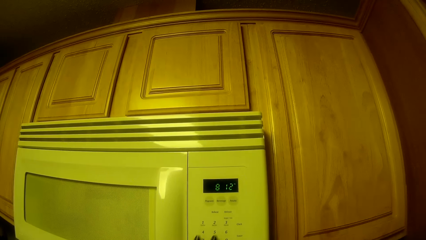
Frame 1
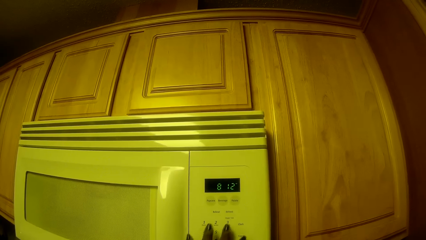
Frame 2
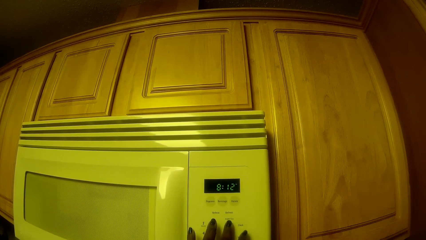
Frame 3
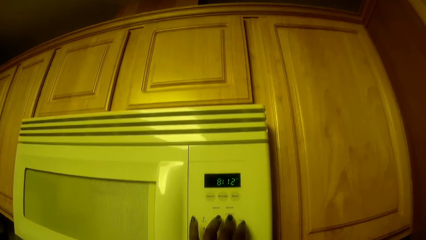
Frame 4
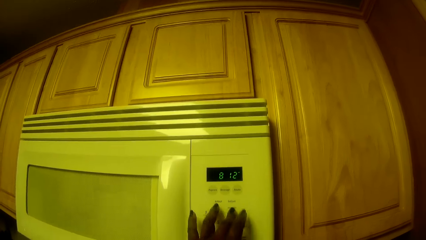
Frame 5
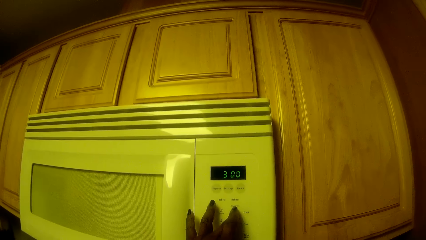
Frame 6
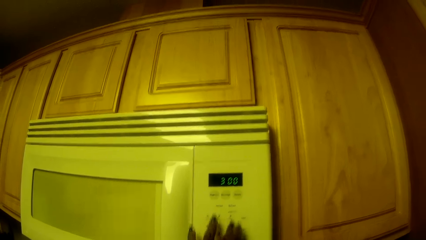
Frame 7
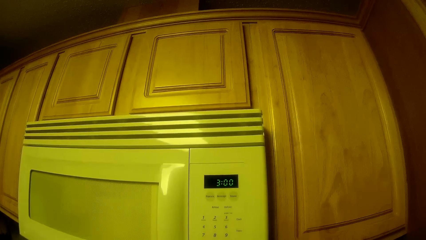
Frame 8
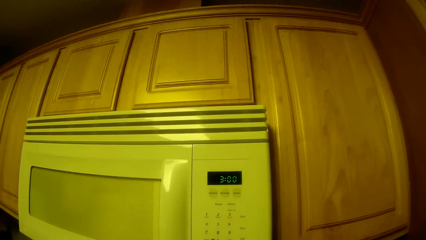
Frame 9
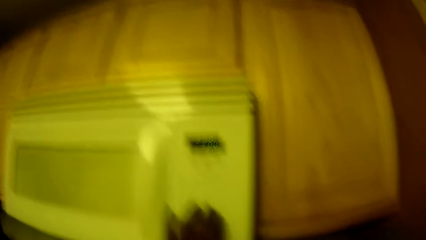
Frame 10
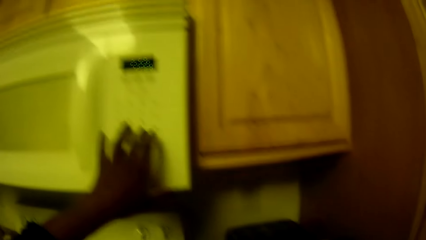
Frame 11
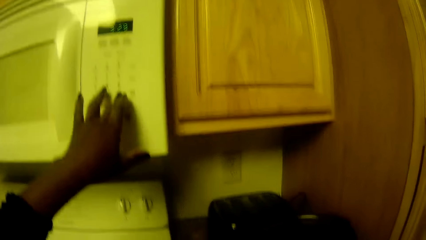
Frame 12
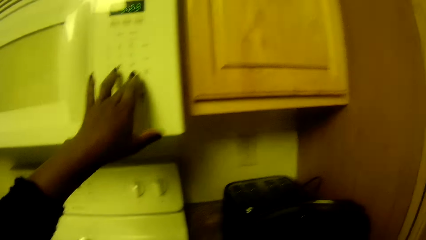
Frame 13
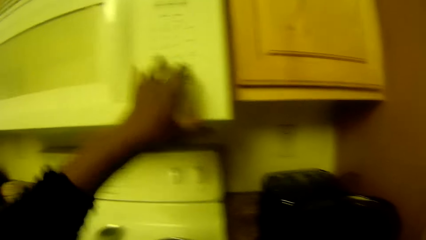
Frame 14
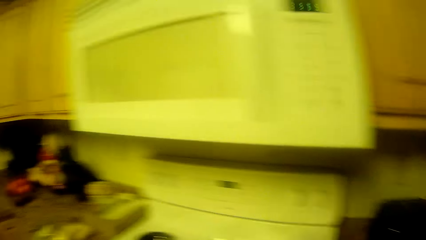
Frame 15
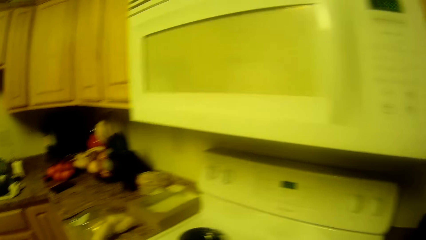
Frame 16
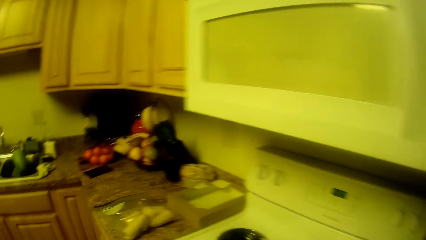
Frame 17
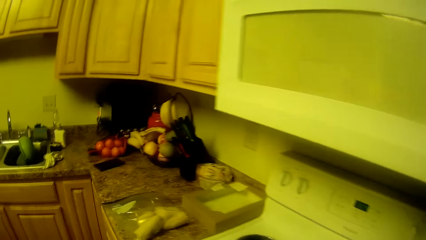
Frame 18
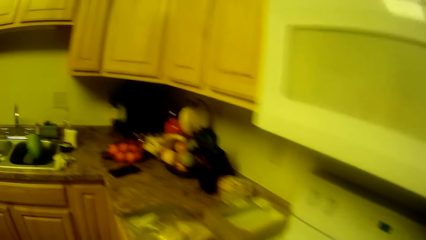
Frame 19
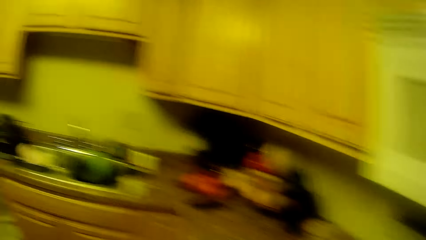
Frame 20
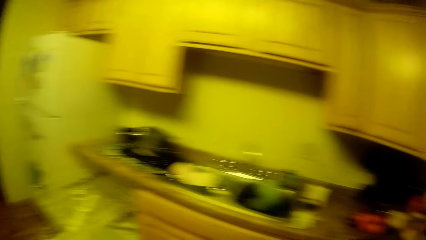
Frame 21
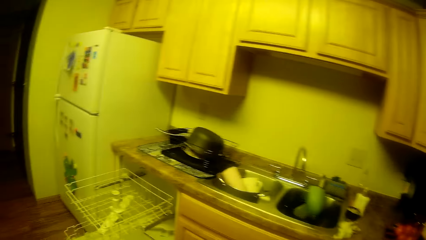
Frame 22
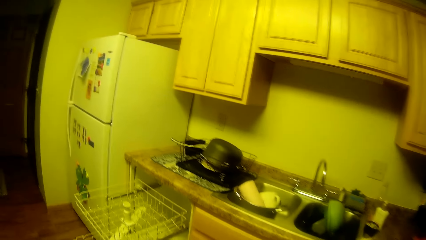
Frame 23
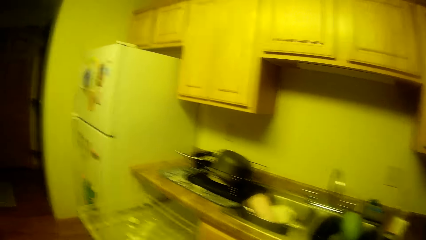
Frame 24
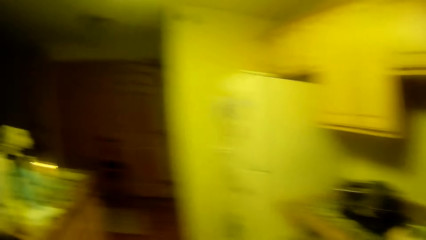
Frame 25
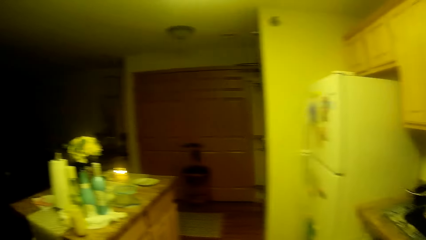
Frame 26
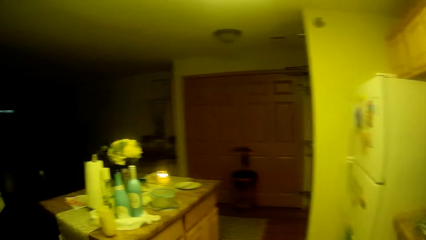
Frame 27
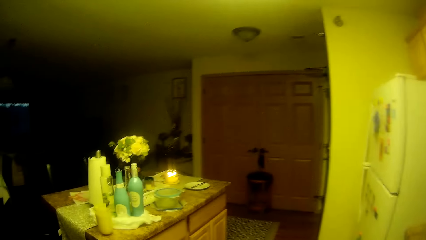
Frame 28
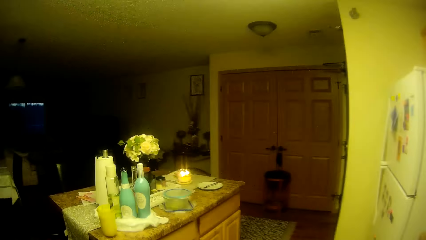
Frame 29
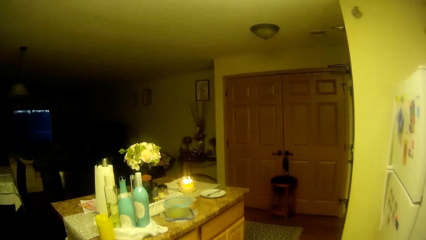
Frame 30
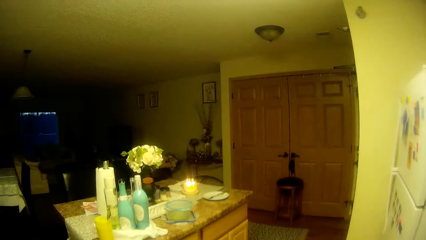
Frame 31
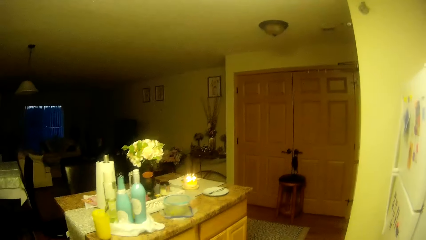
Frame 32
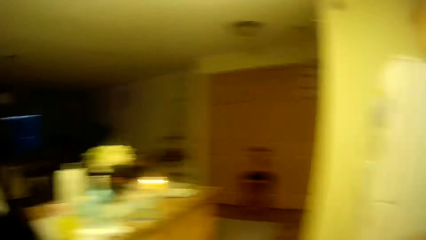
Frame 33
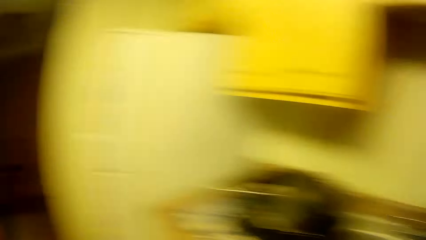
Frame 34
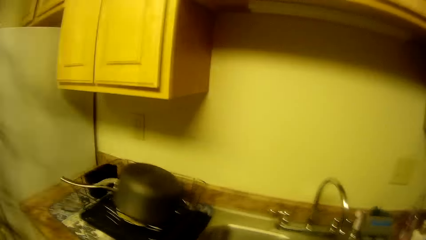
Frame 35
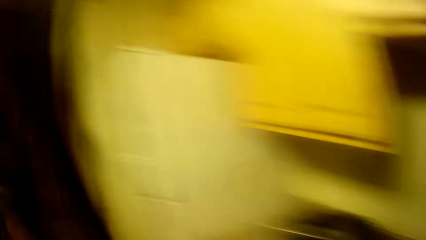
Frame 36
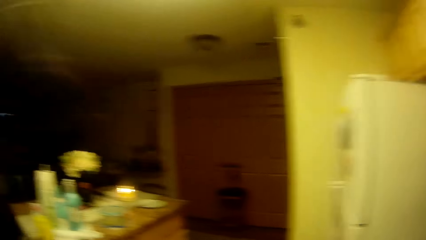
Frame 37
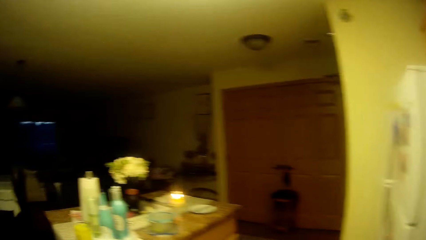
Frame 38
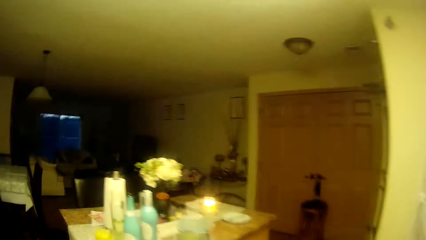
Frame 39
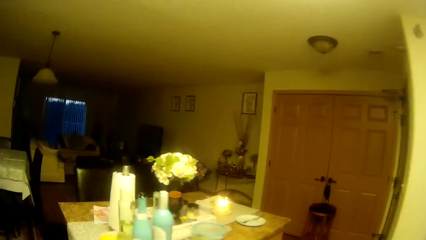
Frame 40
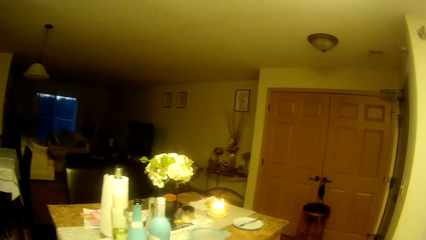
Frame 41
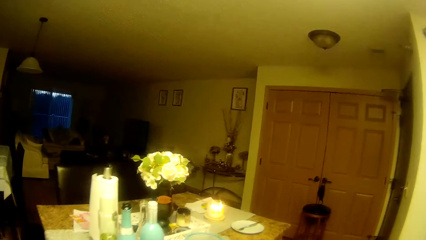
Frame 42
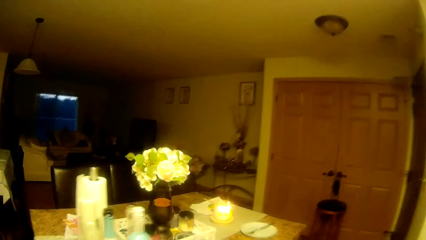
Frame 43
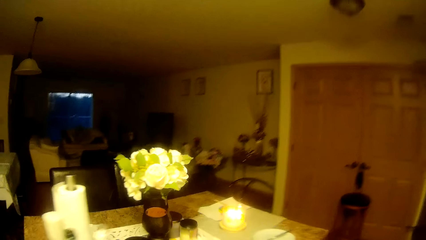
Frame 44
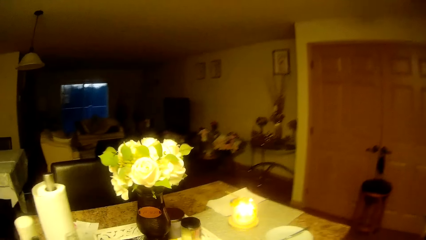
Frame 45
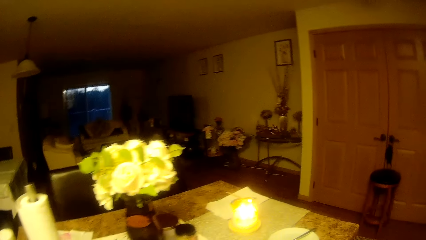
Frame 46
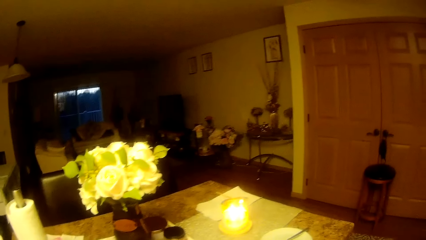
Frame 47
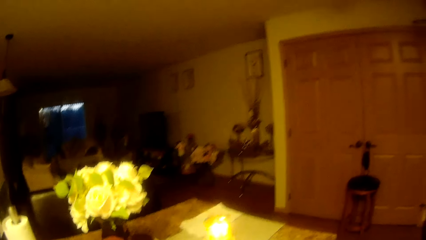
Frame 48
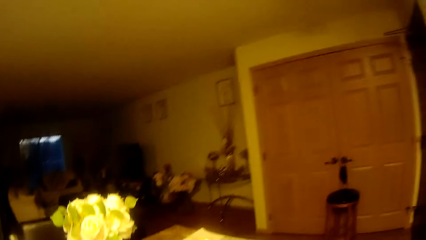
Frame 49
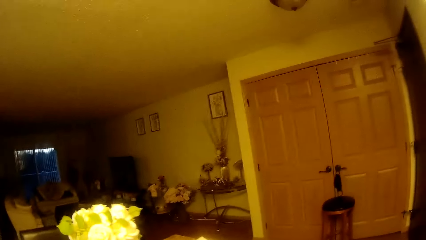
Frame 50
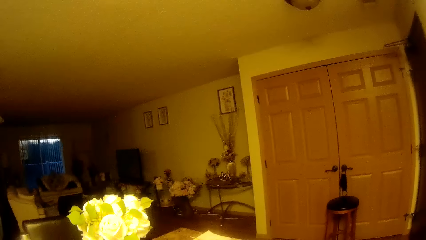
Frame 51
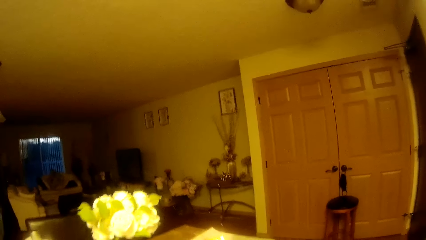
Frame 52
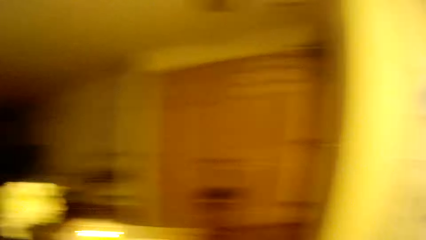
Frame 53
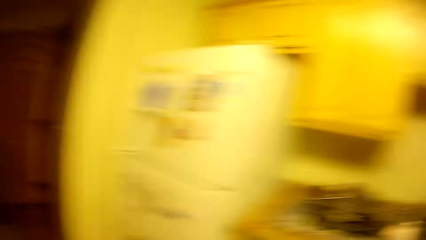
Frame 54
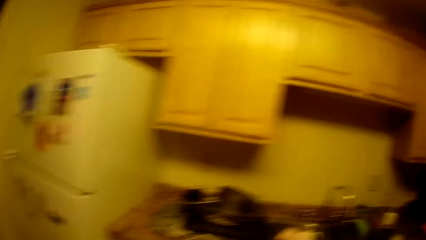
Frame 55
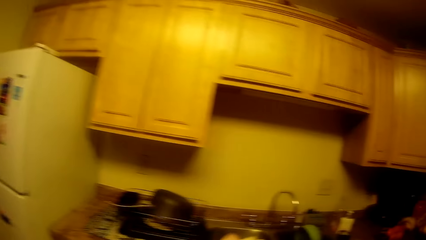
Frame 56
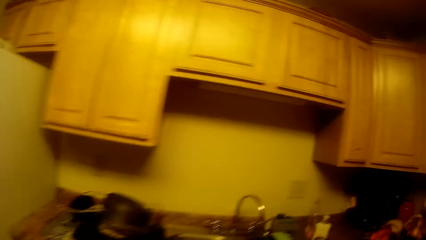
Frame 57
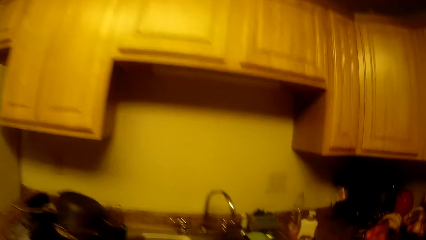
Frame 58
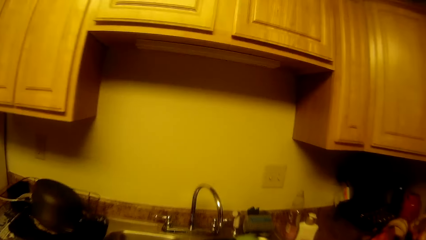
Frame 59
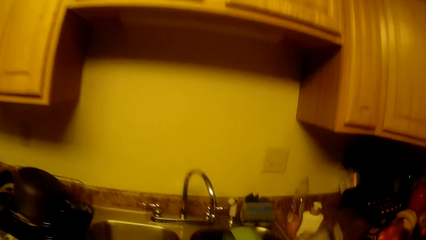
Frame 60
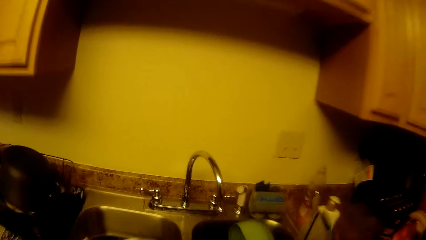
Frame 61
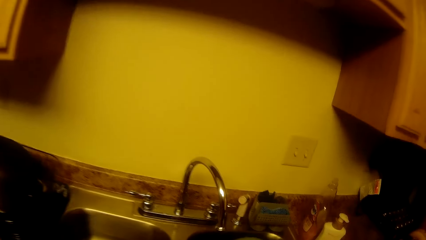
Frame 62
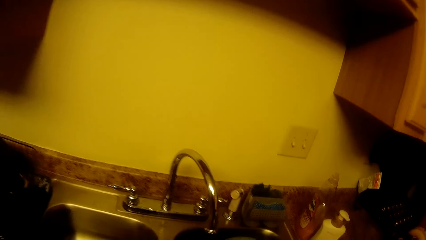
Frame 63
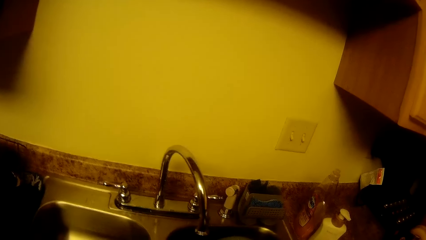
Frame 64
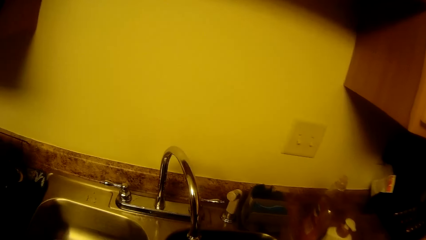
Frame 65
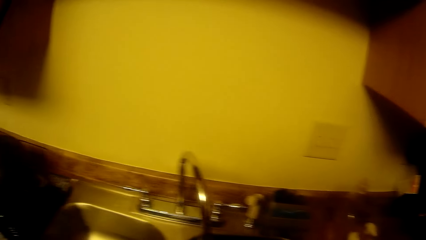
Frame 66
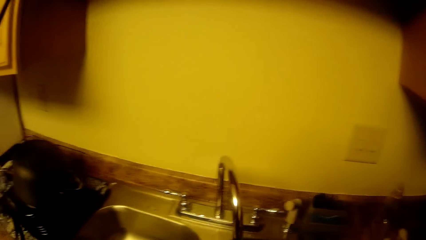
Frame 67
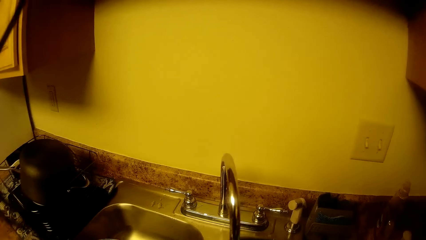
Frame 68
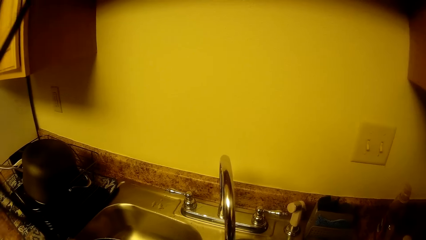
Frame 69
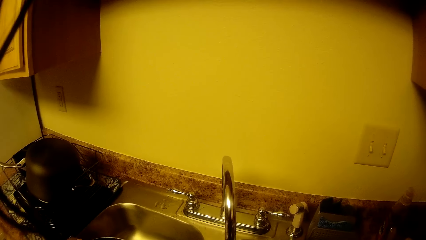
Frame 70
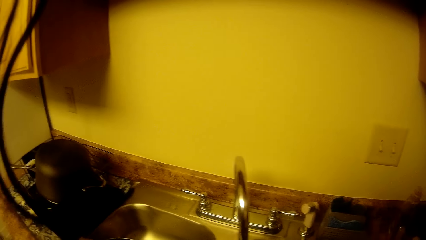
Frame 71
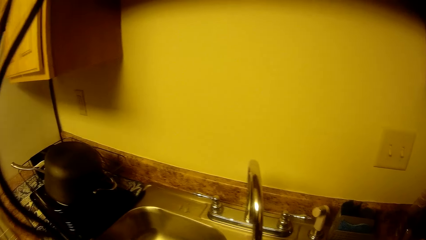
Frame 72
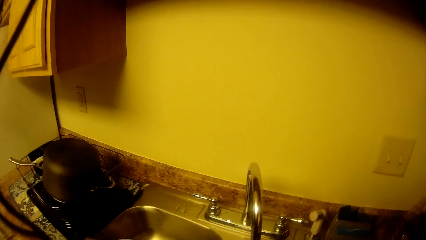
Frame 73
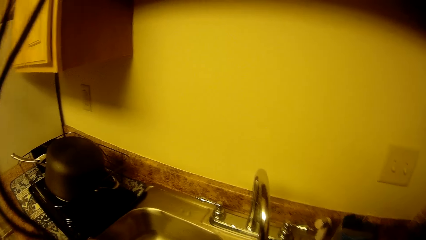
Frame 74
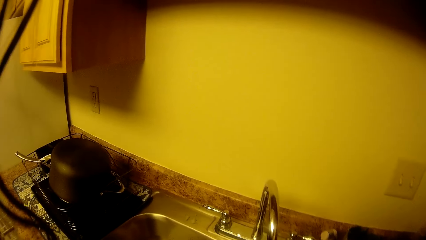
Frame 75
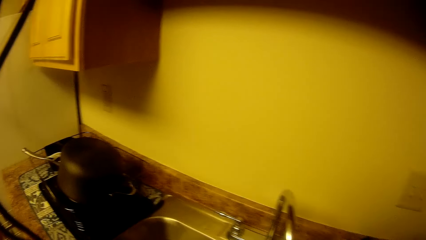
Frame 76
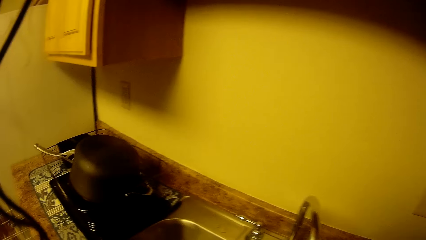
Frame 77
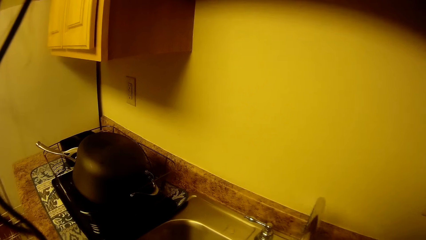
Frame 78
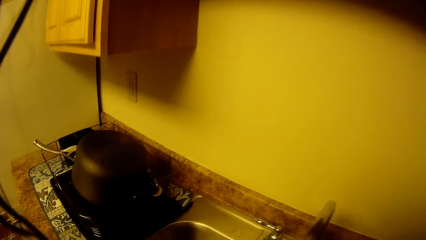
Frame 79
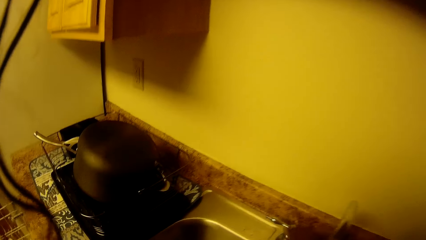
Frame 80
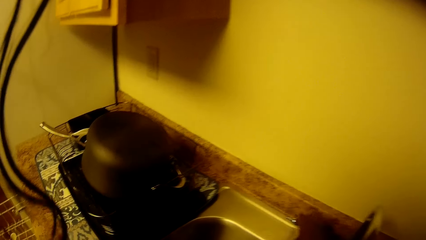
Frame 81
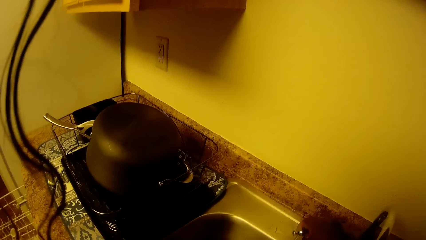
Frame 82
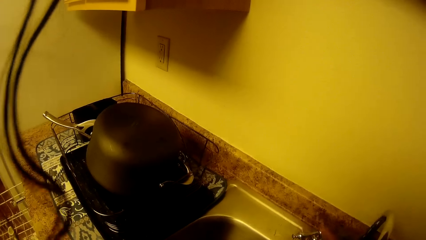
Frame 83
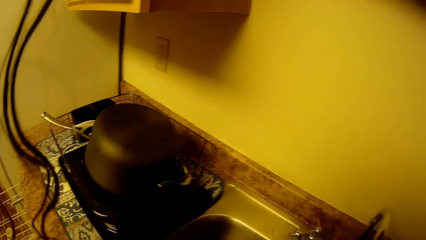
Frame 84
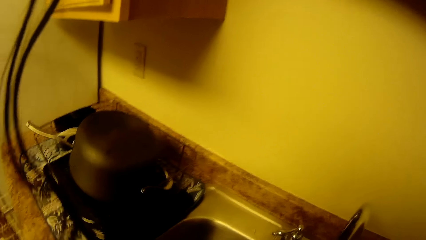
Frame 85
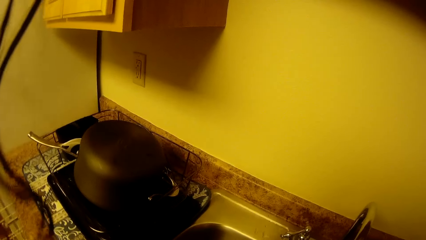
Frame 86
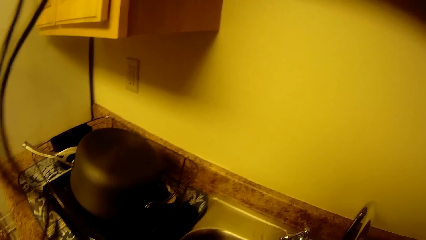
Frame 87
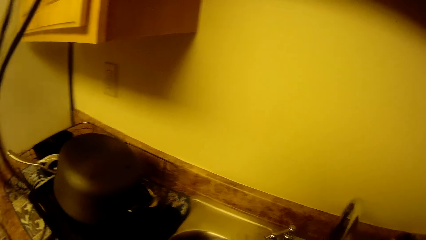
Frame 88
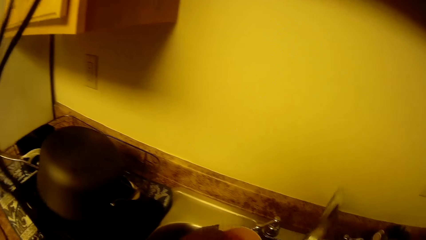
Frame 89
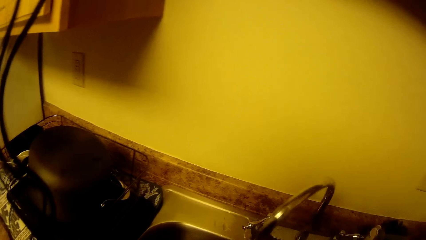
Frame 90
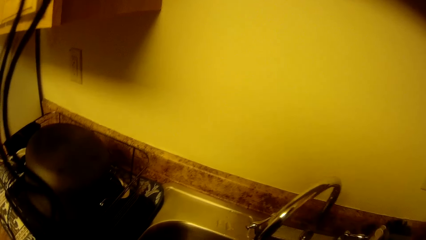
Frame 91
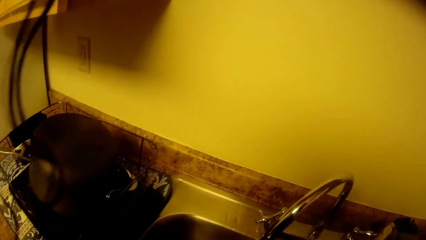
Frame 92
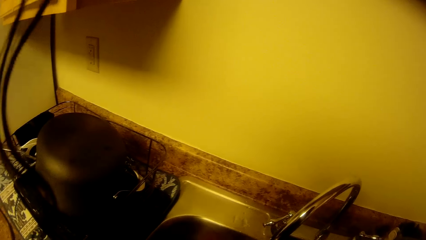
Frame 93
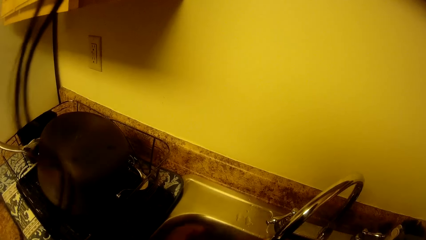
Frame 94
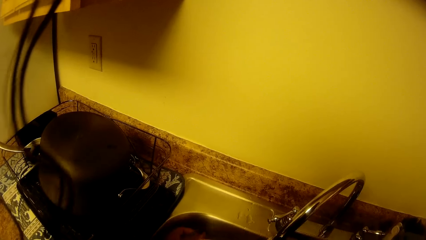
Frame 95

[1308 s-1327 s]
The camera wearer sets the timer on the microwave oven with her left hand. She drops the left hand. She walks to the counter. She looks around. She stares at the counter. She walks to the sink. She drops the plate cover on the sink with her right hand. She turns a tap with her right hand. She looks at the cooking pot. She opens the tap with her right hand. She turns the tap with her right hand. She rinses a plate in the sink.
